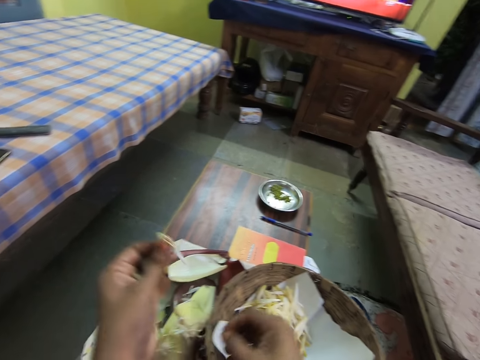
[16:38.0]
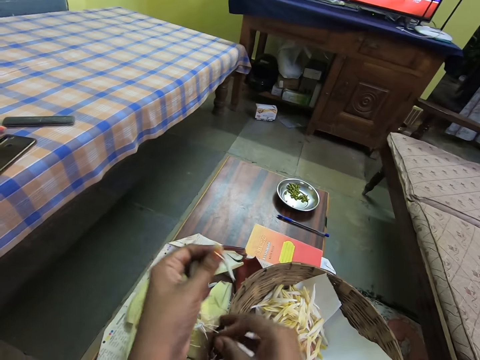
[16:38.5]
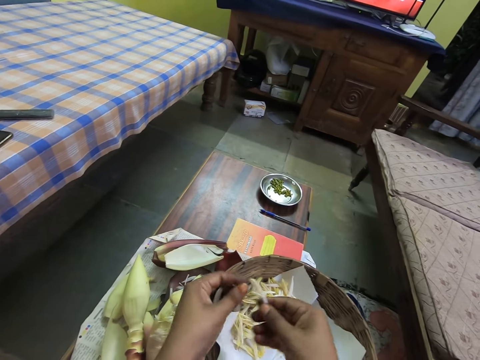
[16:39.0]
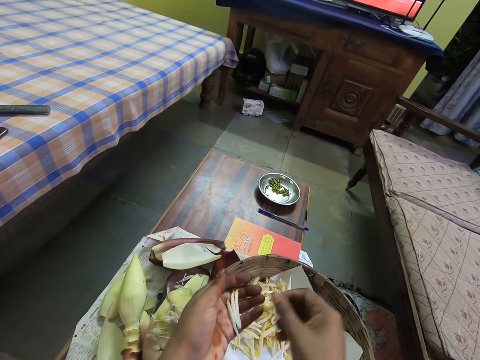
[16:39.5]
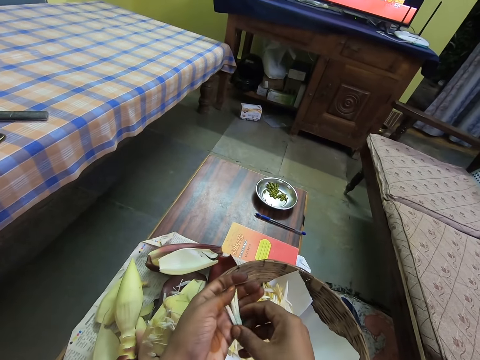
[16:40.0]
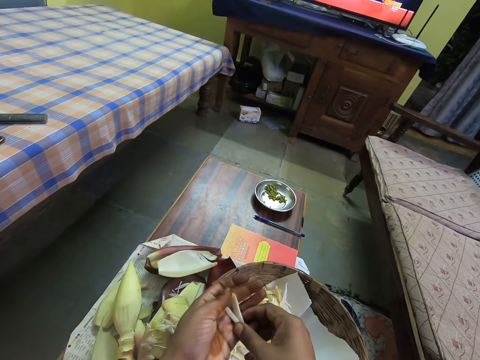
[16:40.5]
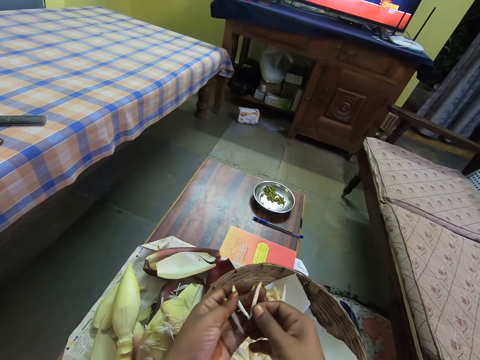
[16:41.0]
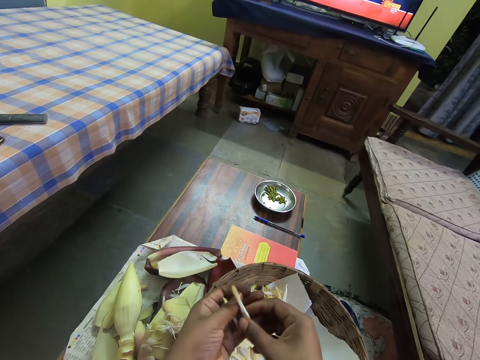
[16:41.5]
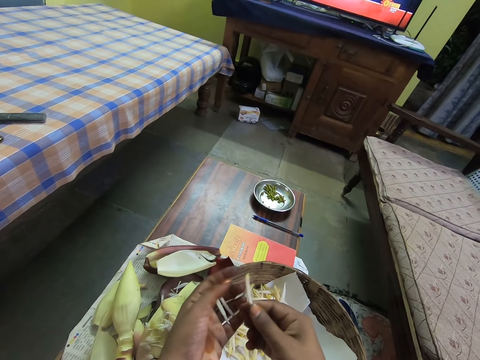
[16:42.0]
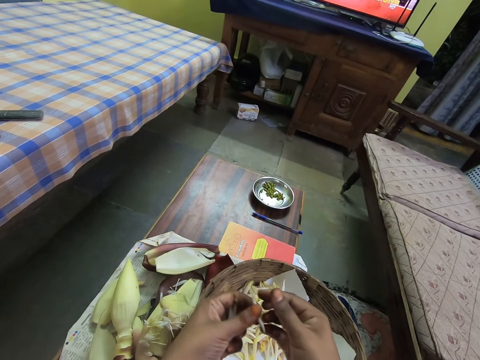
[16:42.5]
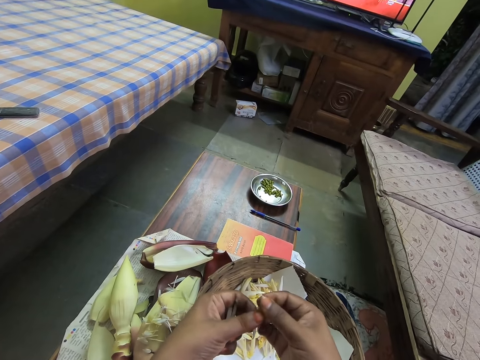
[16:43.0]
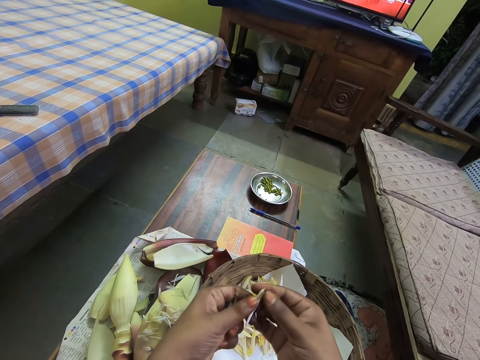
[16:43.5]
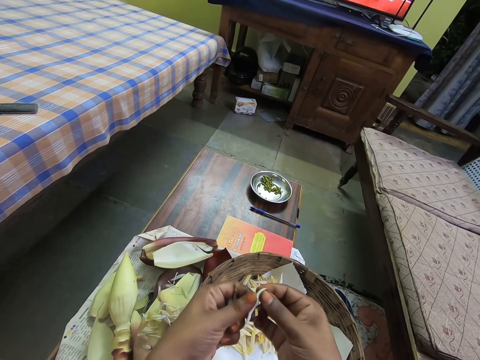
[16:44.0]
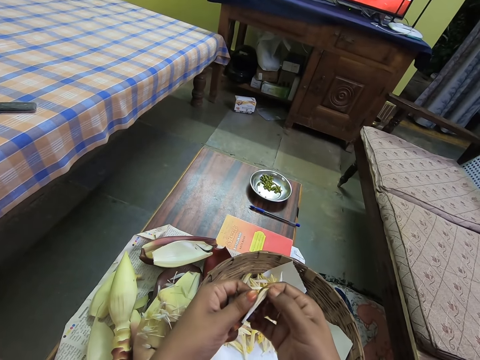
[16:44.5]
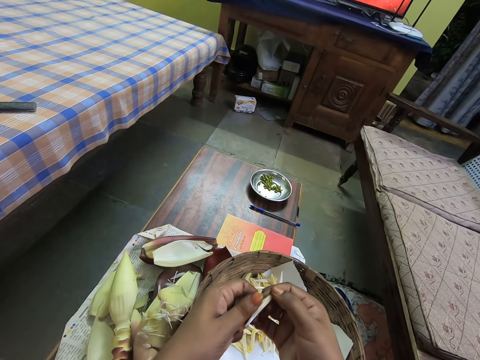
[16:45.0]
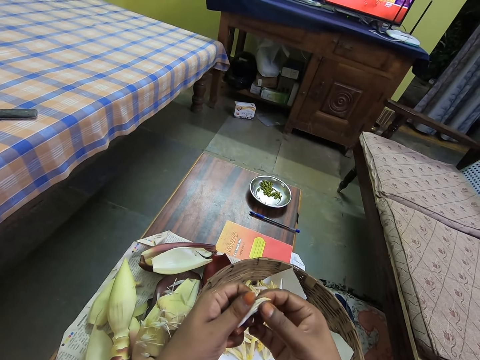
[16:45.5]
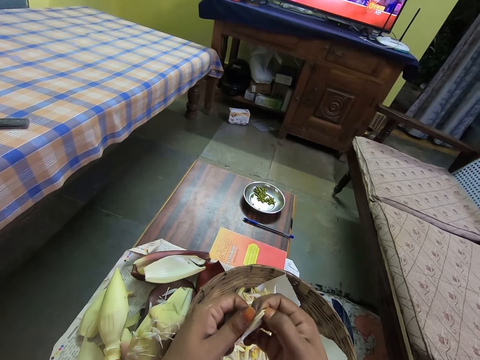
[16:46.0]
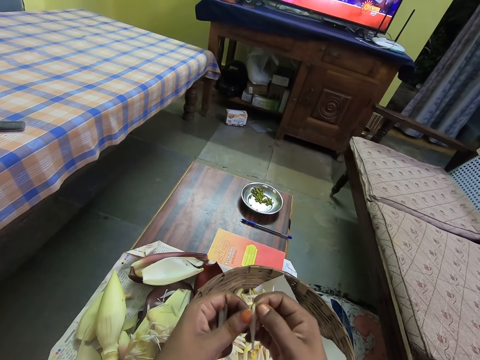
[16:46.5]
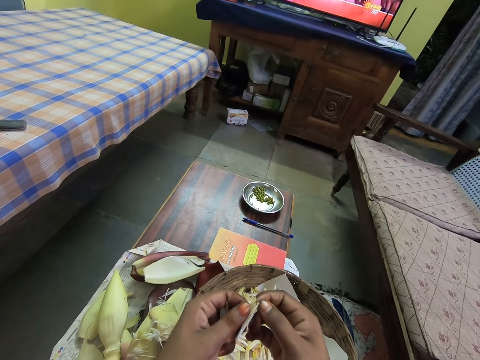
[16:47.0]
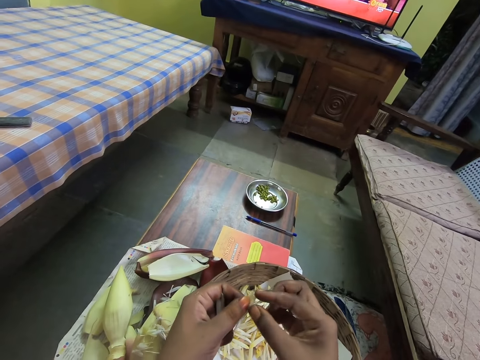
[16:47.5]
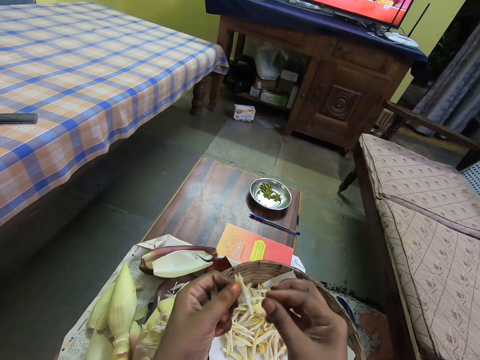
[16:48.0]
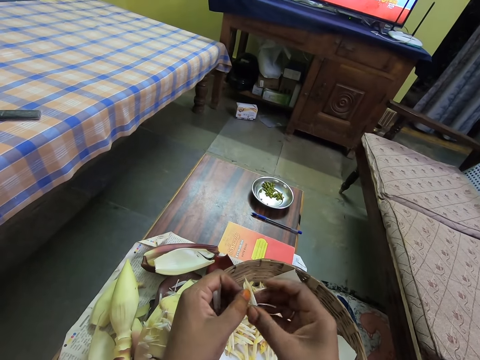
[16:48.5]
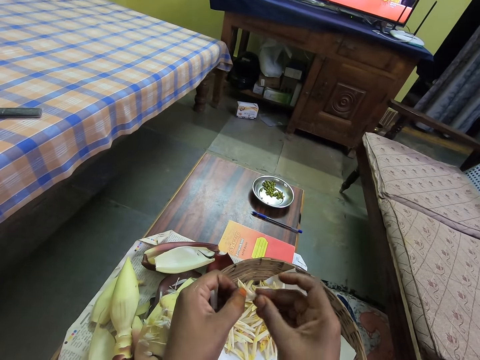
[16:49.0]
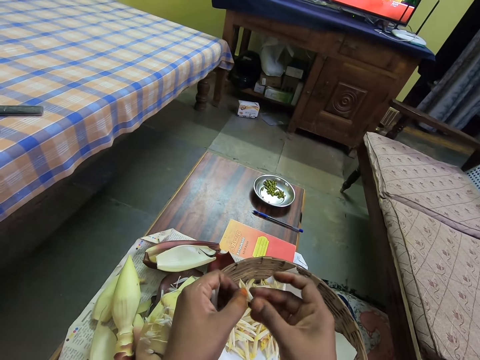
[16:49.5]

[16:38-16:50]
The camera wearer drops a filament on the table with her right hand. She drops the flower bud in the basket with her left hand. She picks a flower bud or banana petals with her right hand. She peels the flower bud with both hands. She peels the banana petals with her right hand.

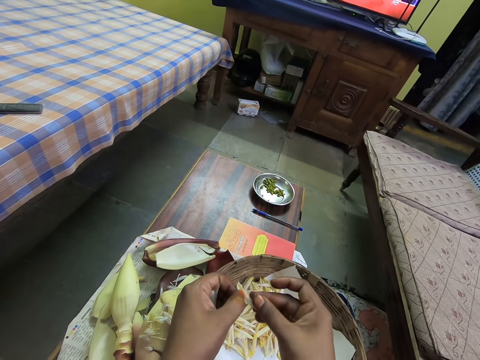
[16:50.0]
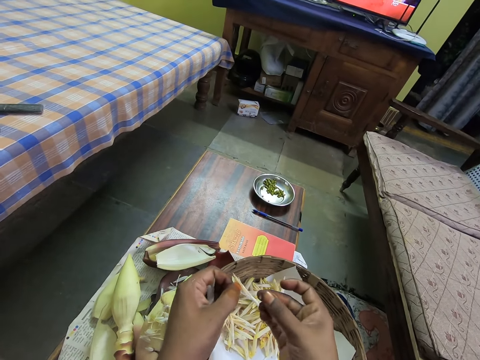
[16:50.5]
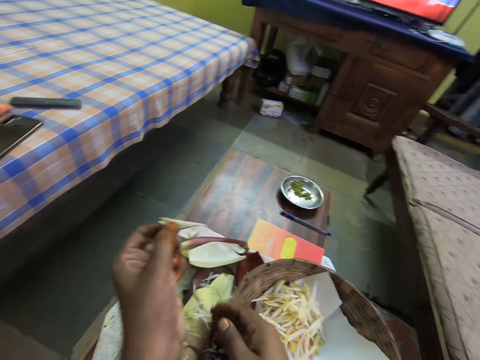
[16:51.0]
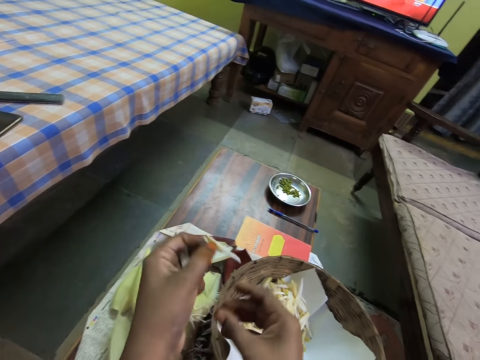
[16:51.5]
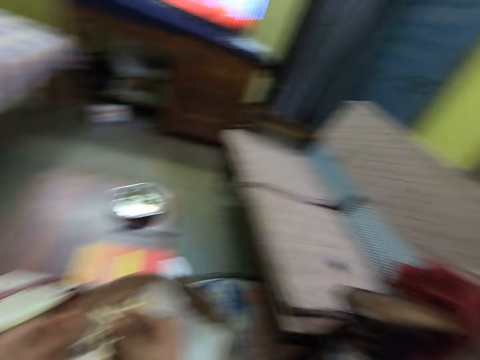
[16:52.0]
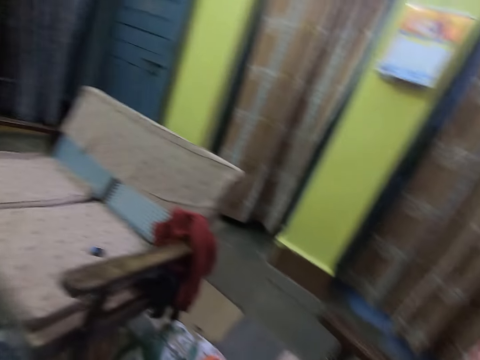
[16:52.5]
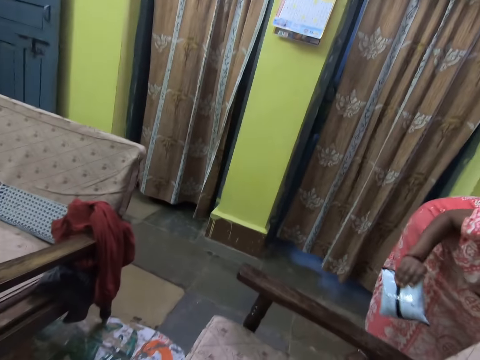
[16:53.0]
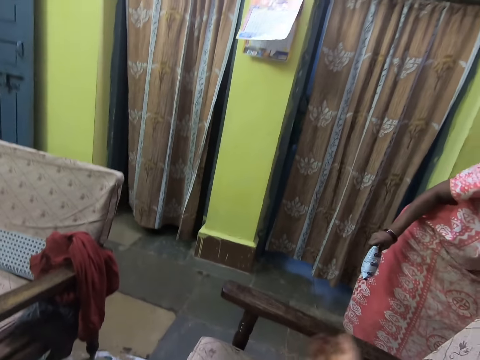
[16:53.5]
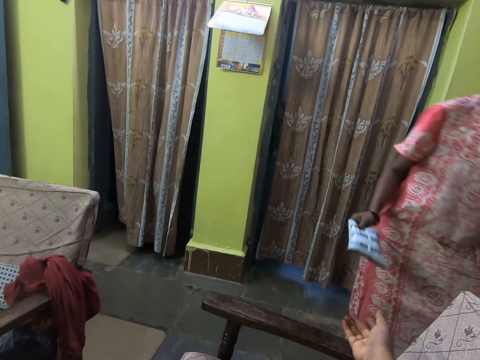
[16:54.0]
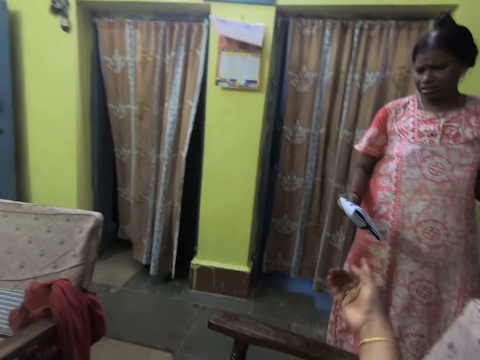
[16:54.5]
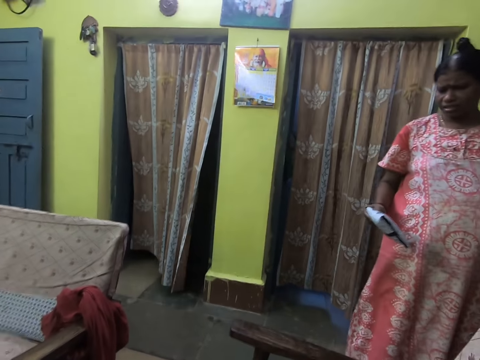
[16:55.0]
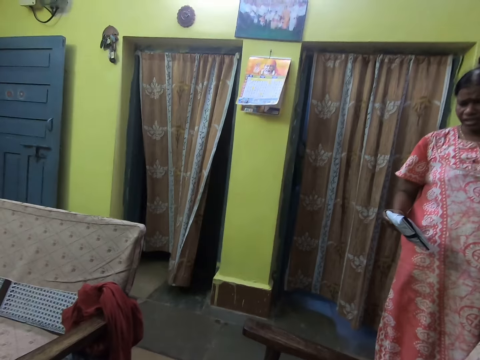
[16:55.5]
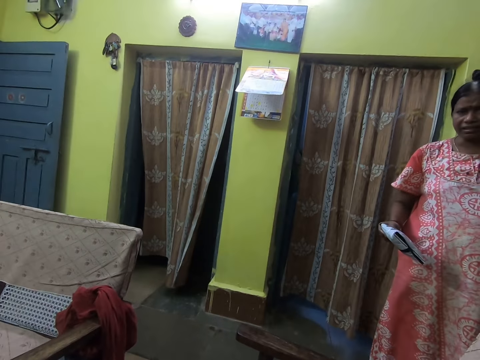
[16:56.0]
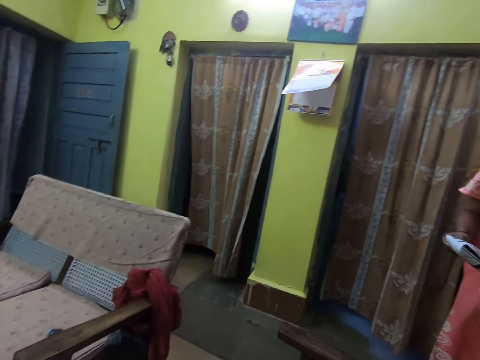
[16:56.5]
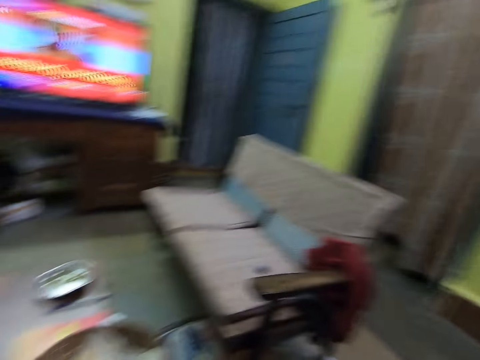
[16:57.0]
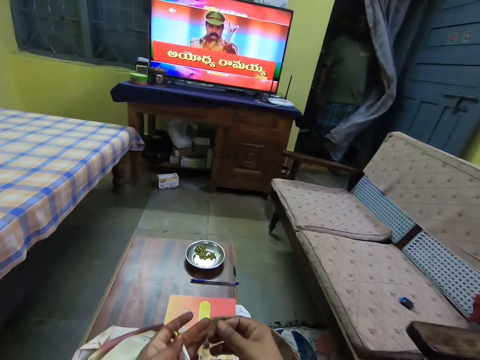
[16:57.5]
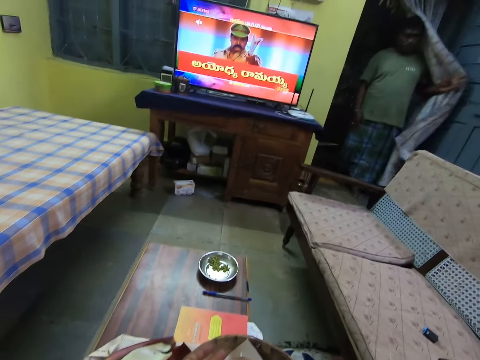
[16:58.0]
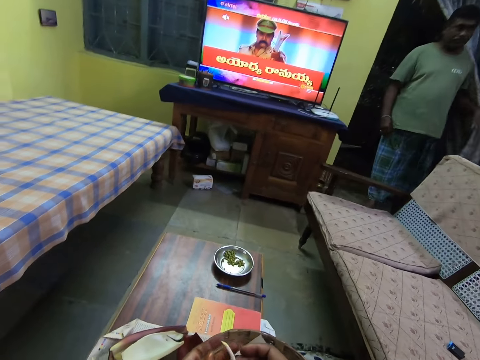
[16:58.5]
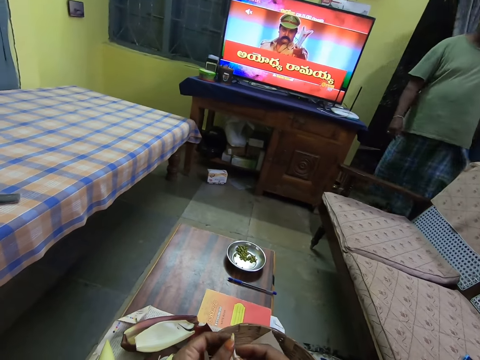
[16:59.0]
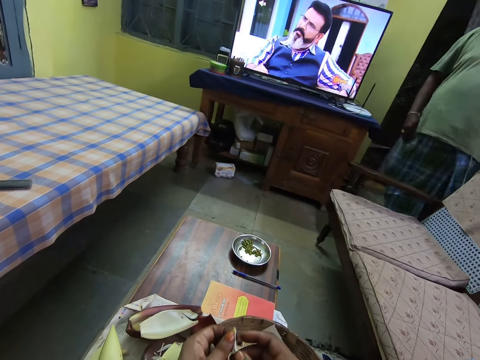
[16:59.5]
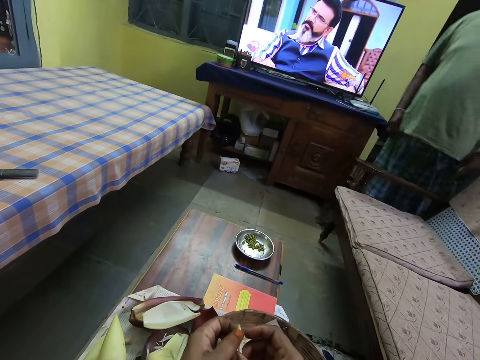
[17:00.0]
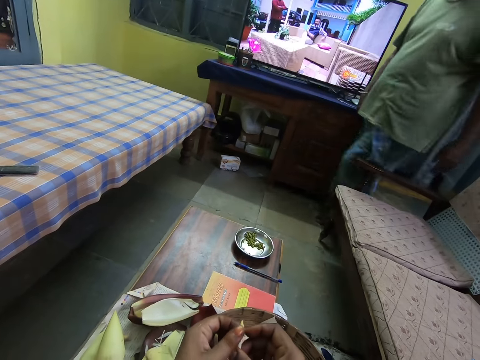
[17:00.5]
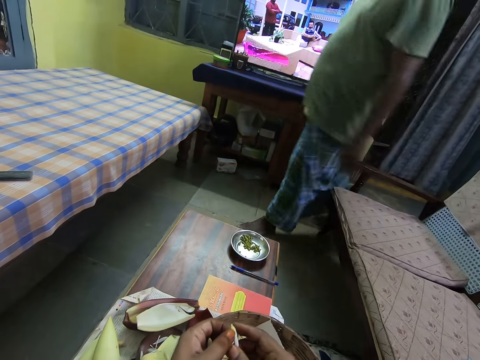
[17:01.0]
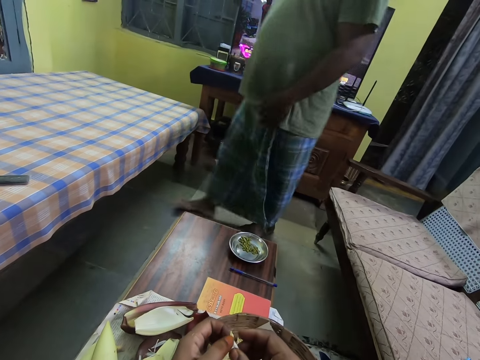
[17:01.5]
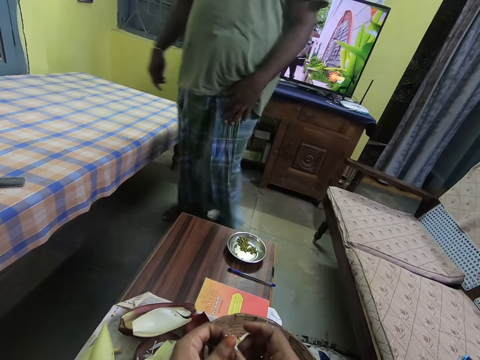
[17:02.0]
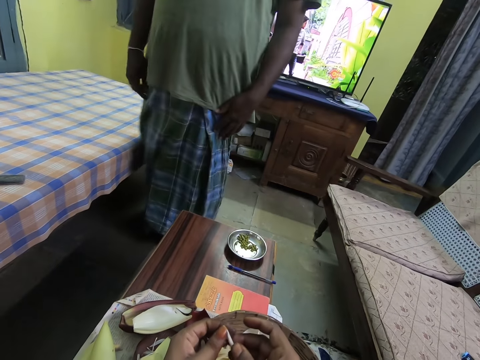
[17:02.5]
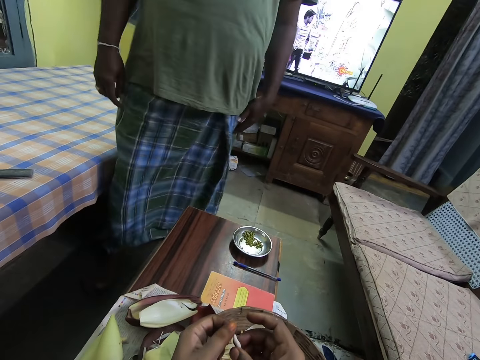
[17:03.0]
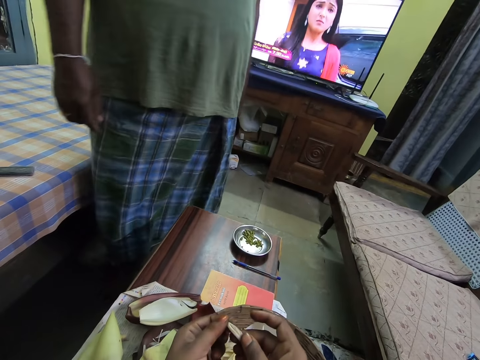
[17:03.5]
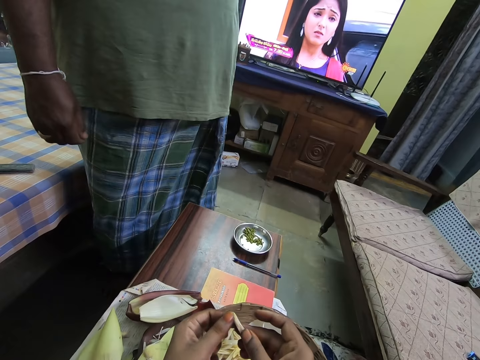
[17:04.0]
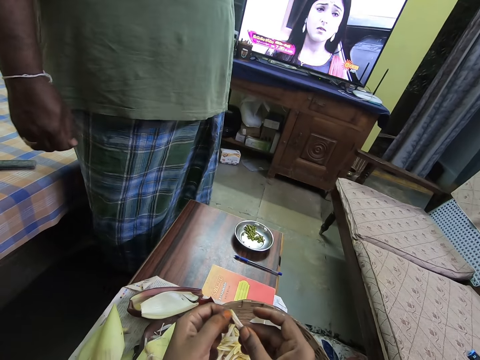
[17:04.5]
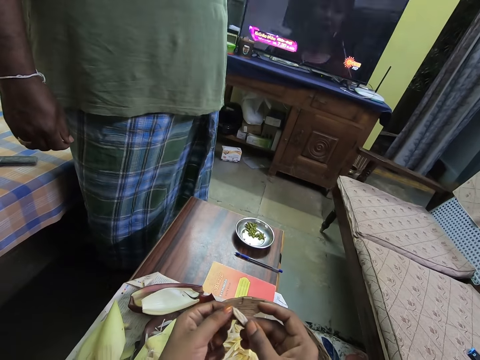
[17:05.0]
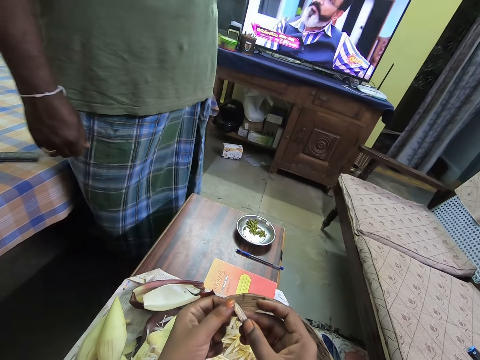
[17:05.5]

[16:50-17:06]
The camera wearer drops a filament on the table with her right hand. She looks around. A woman holds a bag of drain in her right hand. The camera wearer talks to the woman. She scratches inside of the banana petals. She peels a flower bud with both hands. A man interacts with the woman.
